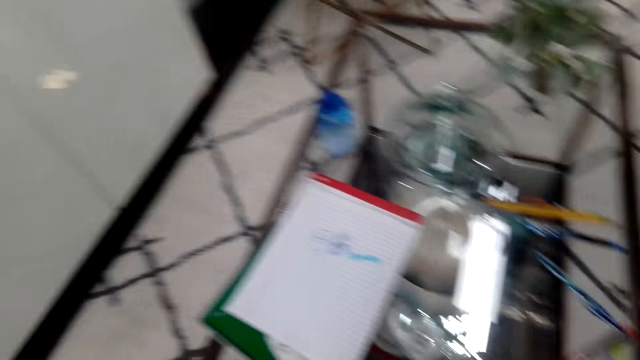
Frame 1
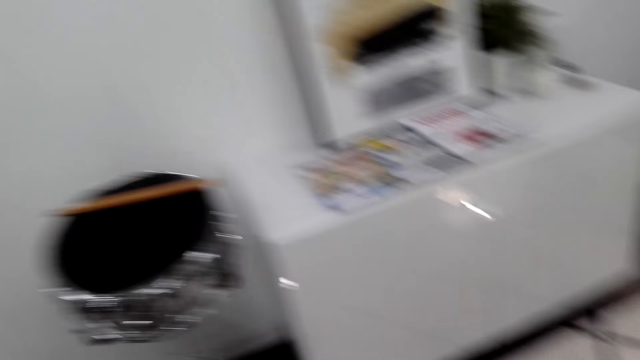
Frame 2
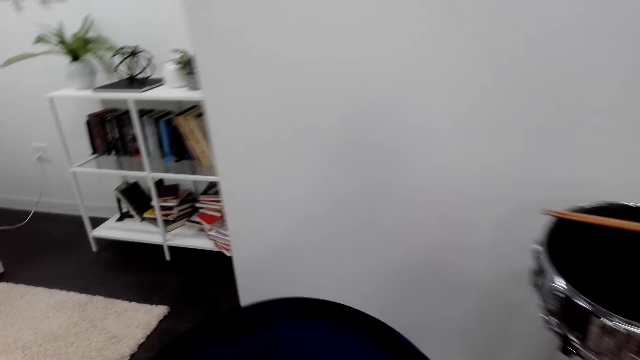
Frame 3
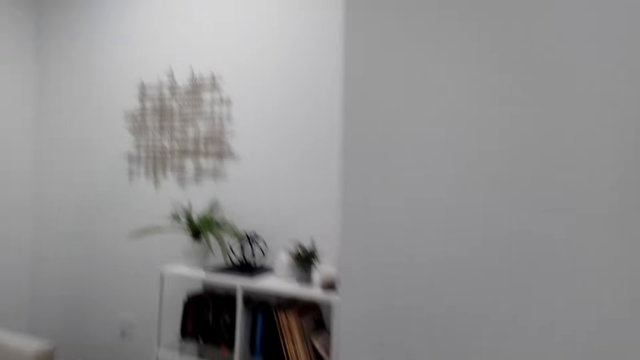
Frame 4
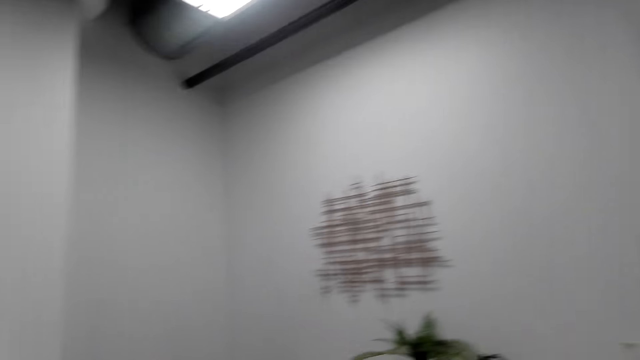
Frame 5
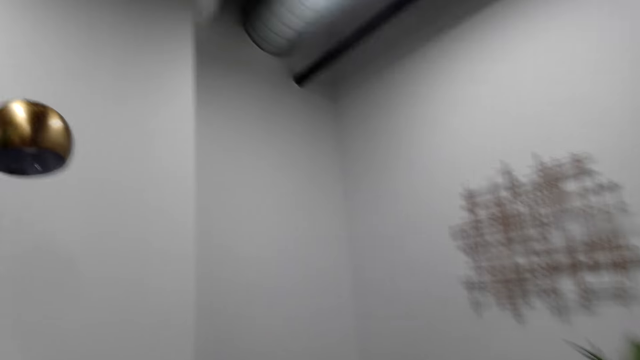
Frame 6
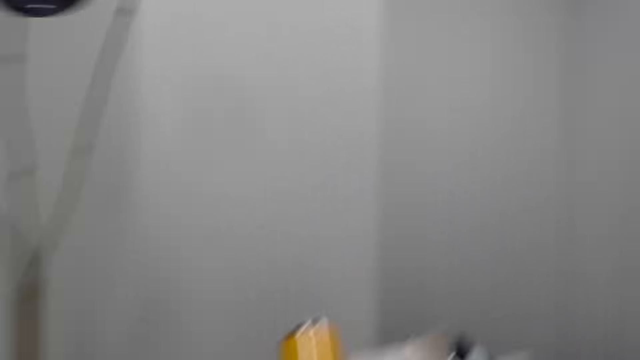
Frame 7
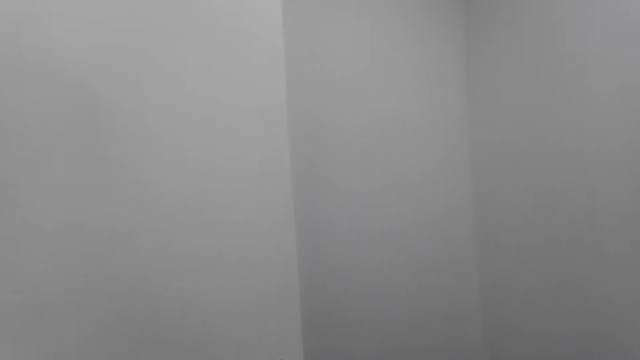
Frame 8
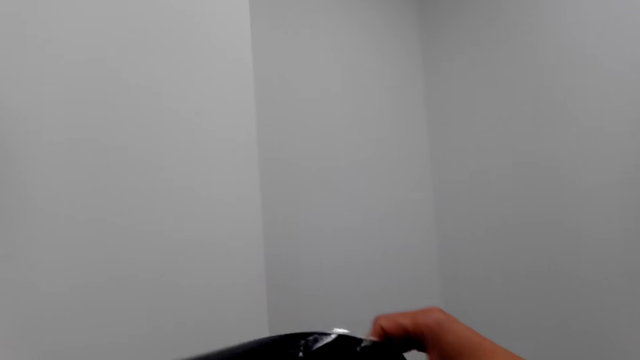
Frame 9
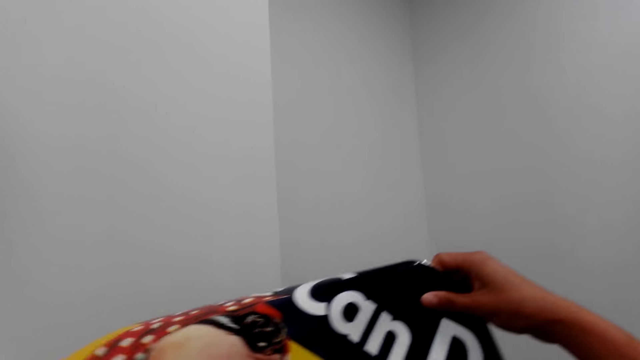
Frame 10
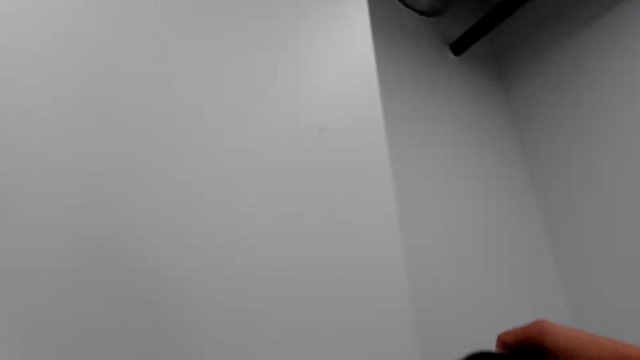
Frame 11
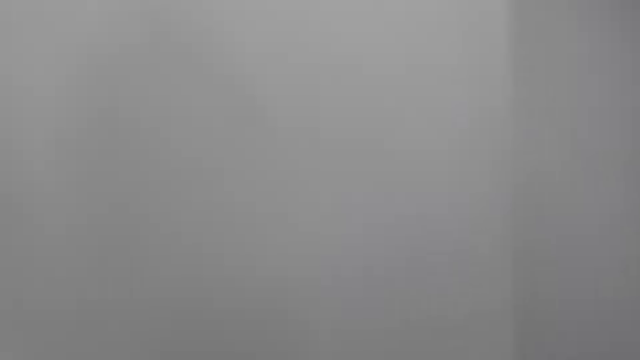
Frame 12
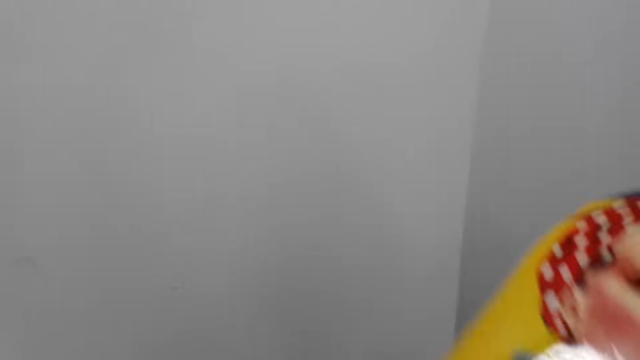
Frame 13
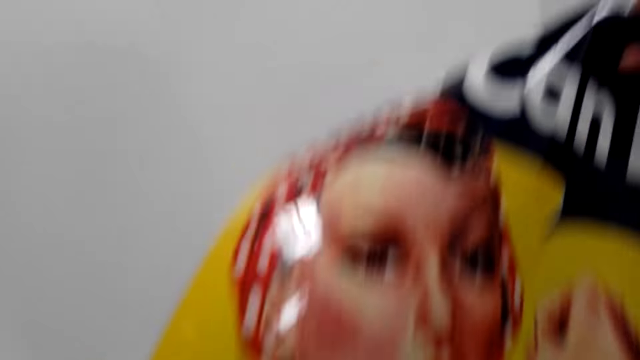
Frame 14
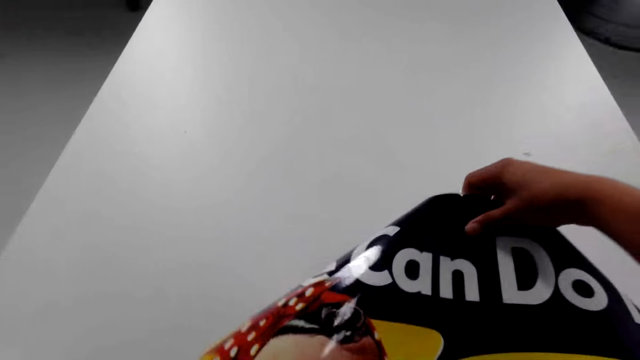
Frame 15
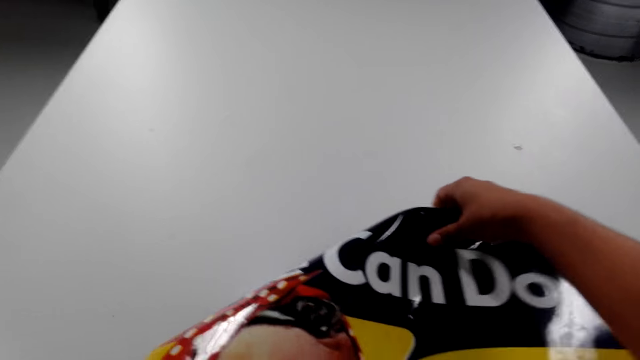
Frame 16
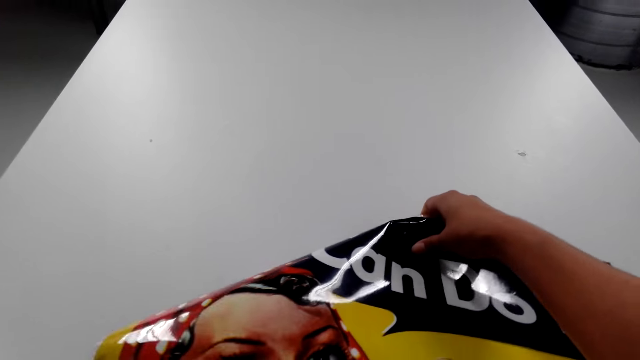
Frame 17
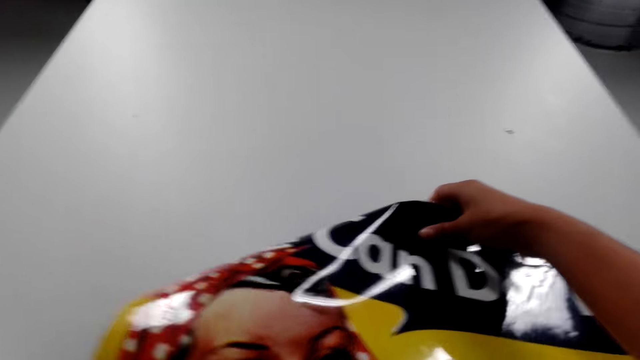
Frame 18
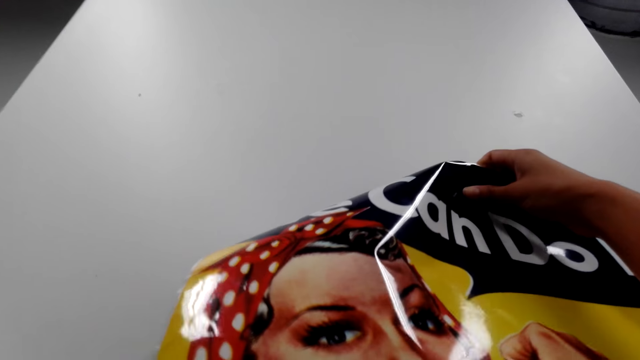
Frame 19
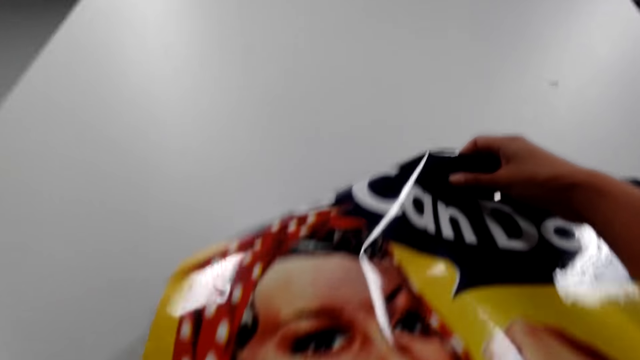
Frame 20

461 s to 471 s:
The camera wearer looks around the room. They hold the picture with both hands.

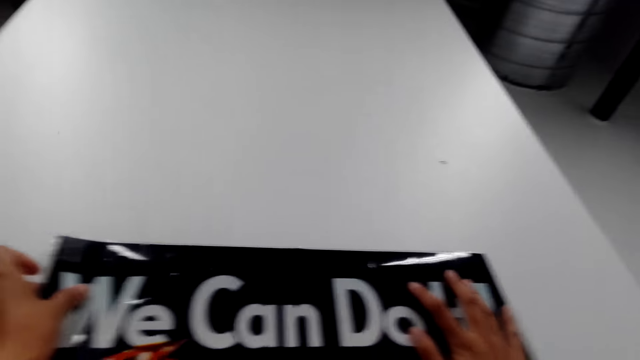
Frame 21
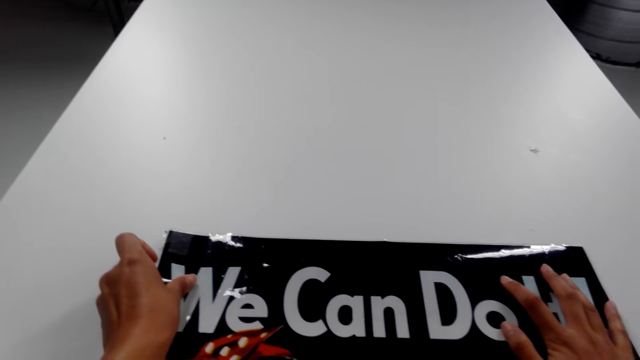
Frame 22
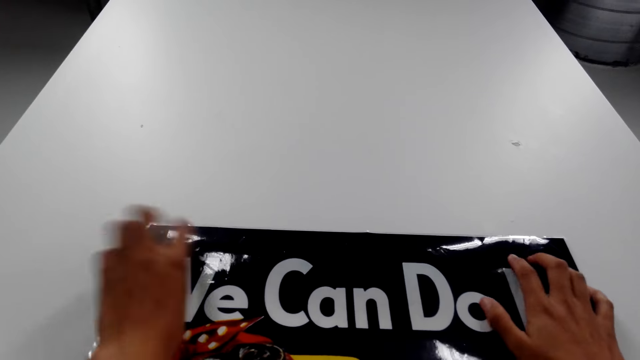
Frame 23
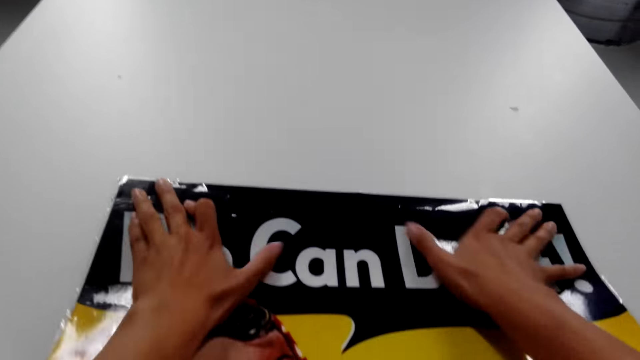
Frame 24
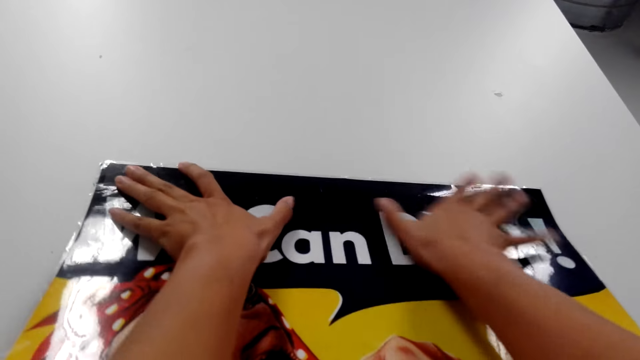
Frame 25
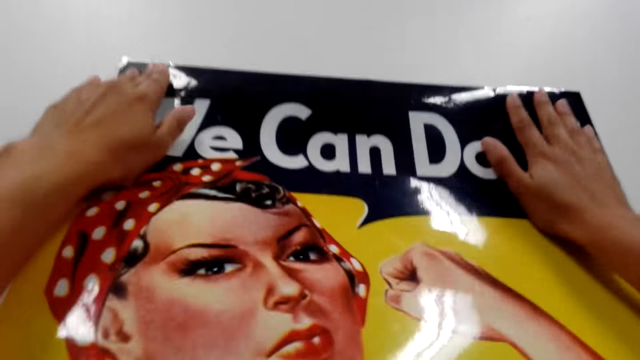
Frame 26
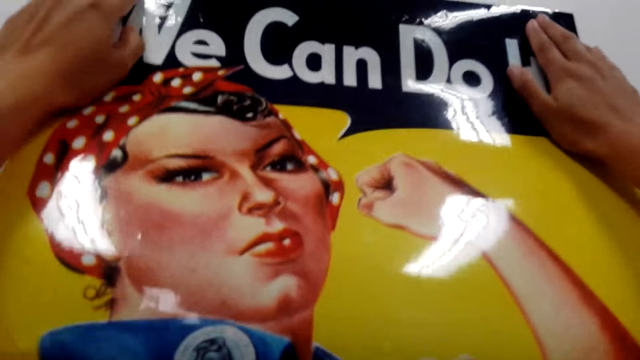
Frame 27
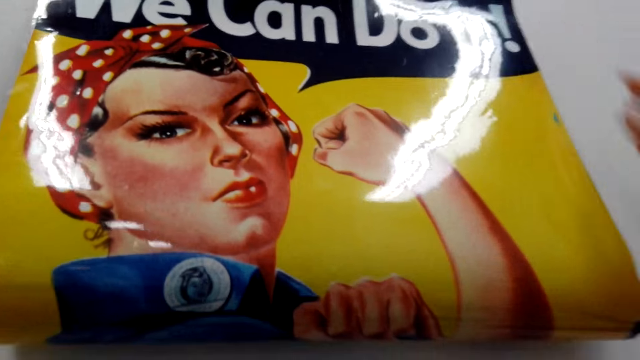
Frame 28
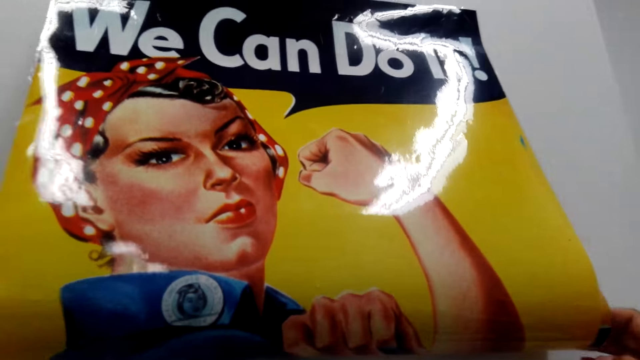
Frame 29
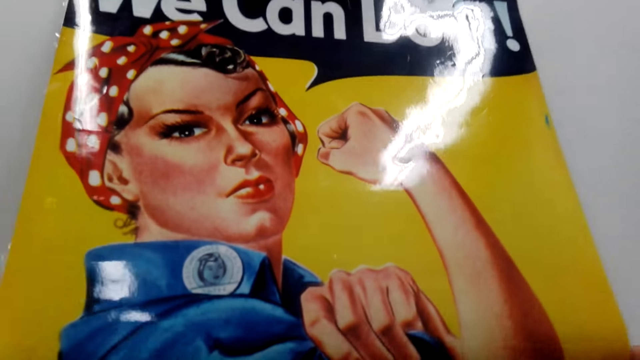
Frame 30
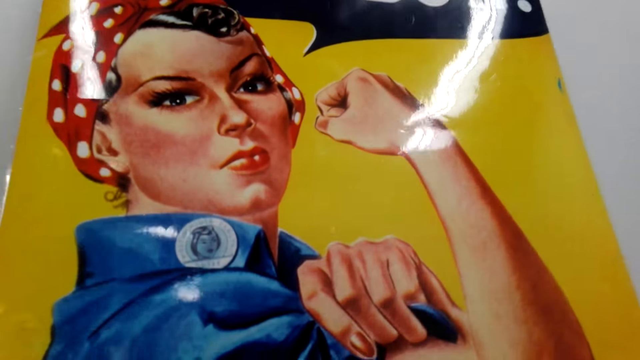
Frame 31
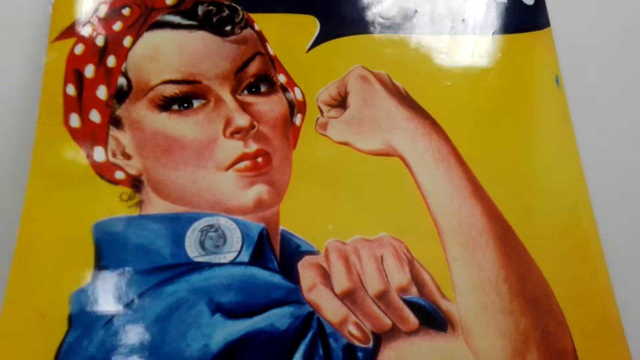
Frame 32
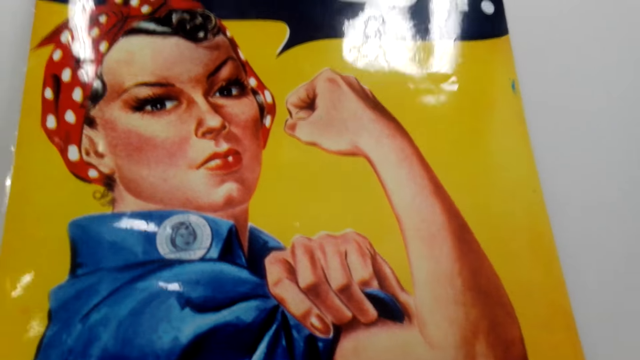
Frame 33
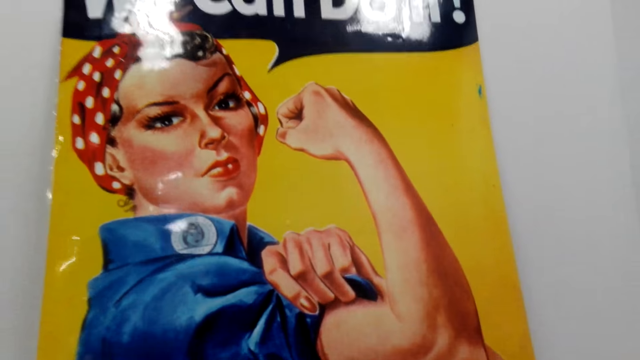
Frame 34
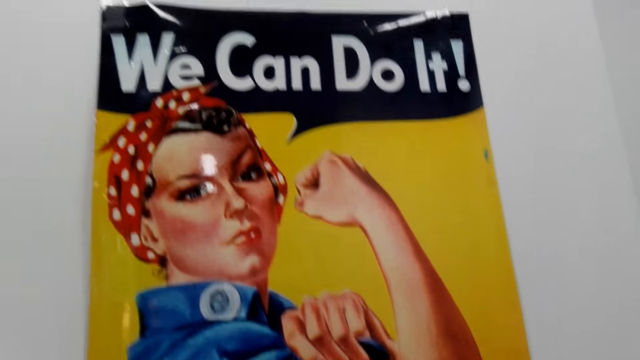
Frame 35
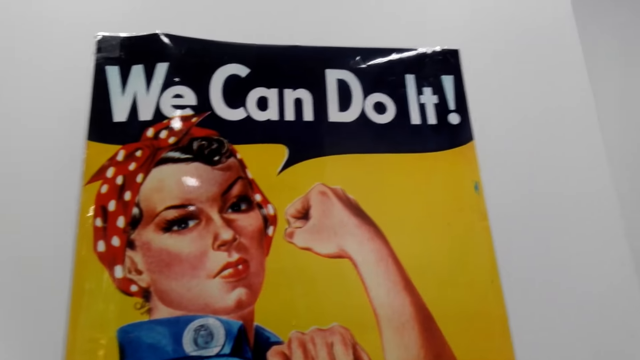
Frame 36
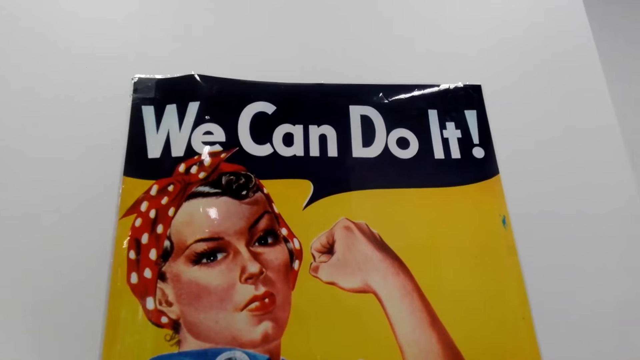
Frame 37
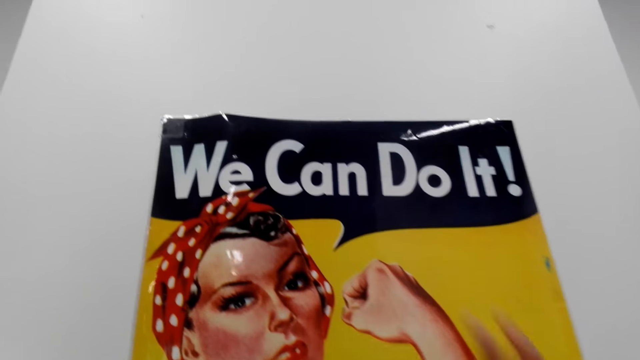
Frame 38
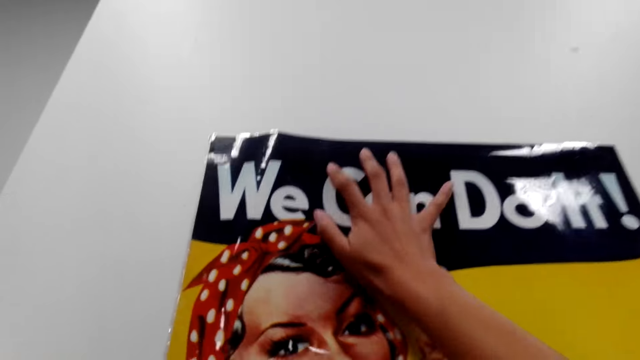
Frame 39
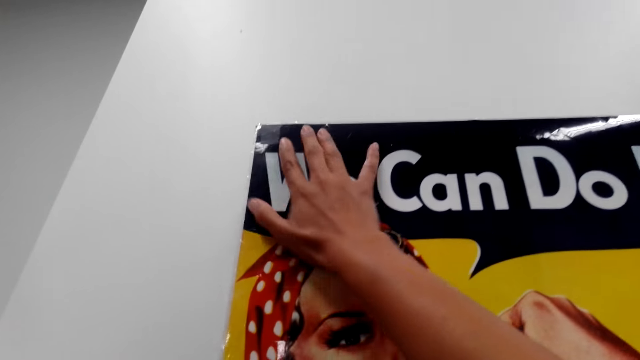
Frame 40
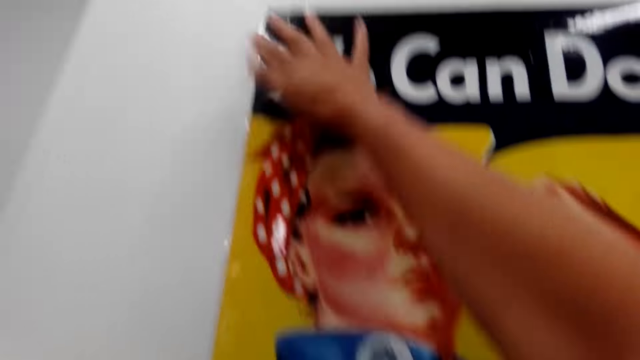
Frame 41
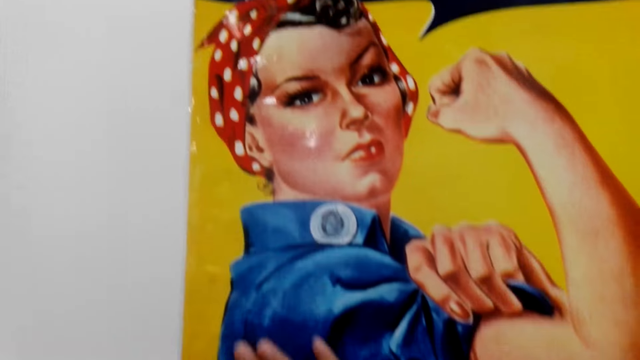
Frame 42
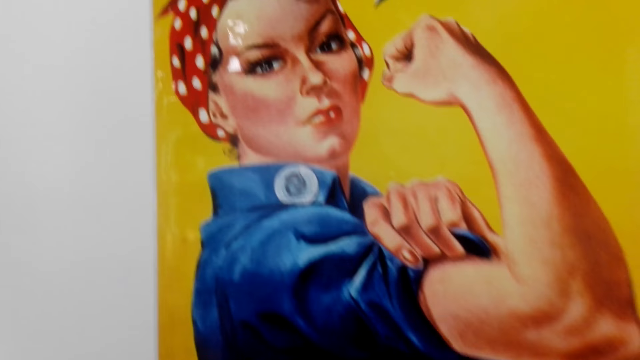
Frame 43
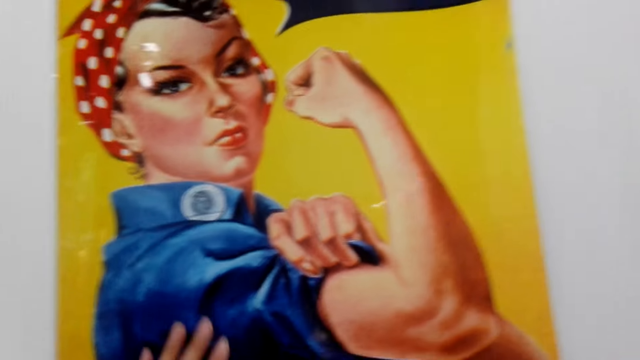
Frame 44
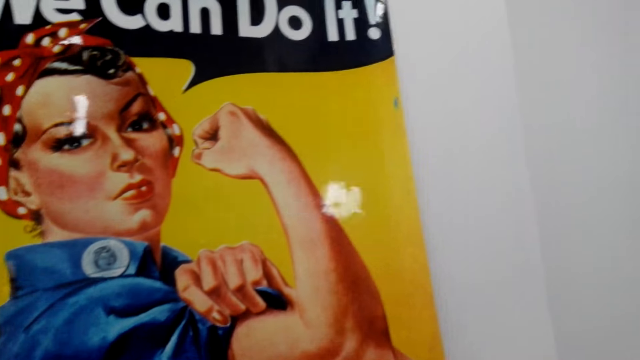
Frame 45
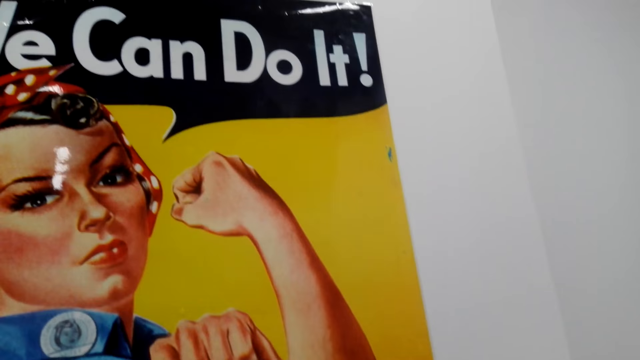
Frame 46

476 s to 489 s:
The camera wearer places both hands on the picture. They stick the picture on the wall with both hands. They rub the picture with the right hand.
